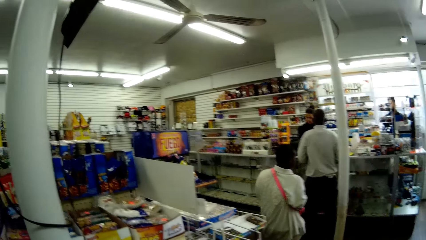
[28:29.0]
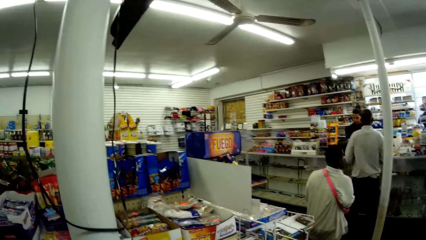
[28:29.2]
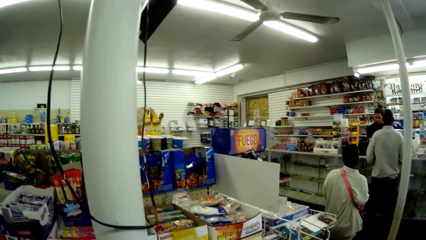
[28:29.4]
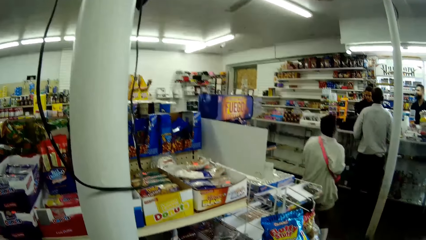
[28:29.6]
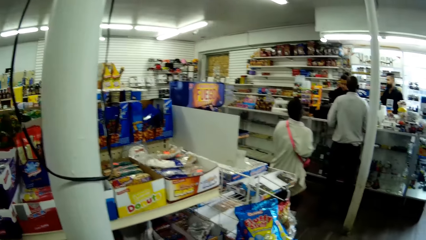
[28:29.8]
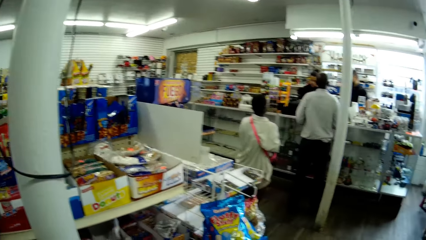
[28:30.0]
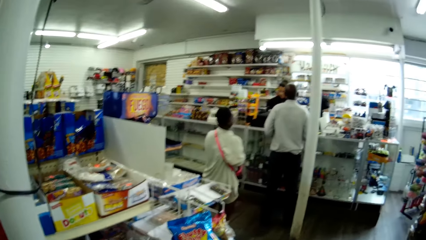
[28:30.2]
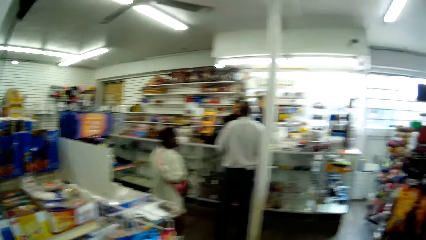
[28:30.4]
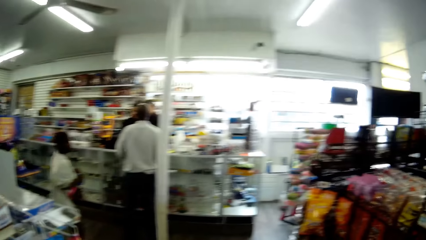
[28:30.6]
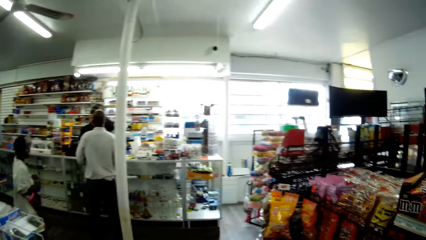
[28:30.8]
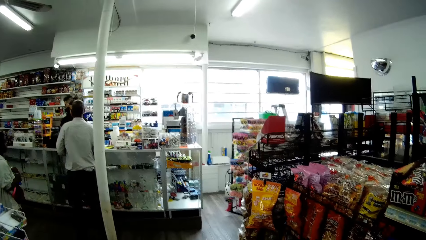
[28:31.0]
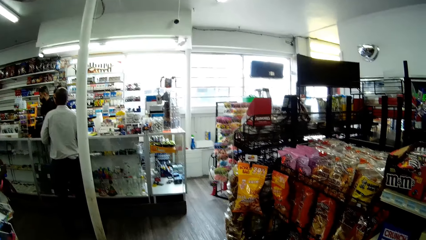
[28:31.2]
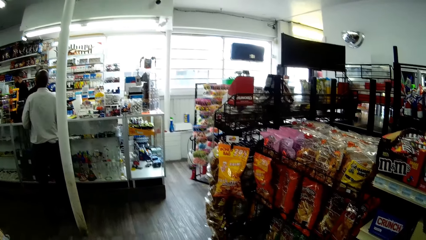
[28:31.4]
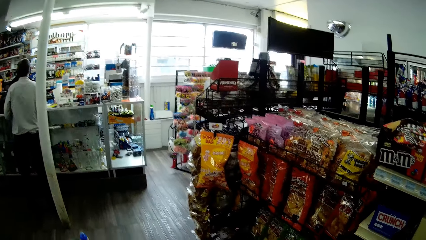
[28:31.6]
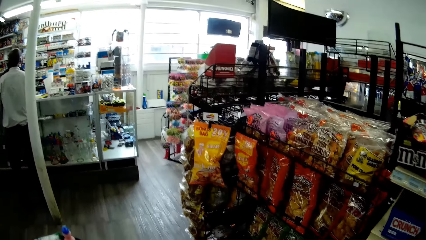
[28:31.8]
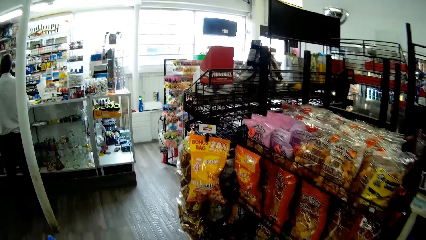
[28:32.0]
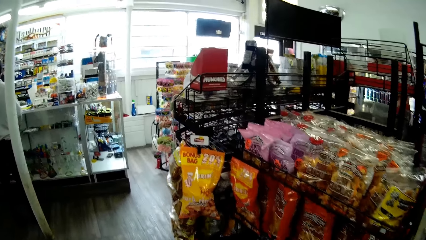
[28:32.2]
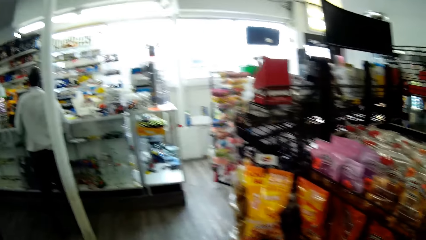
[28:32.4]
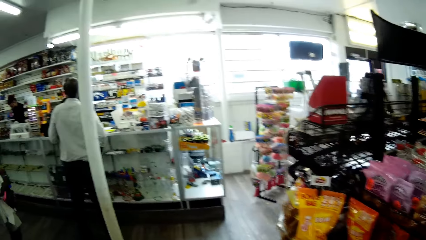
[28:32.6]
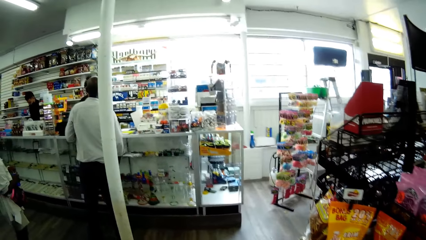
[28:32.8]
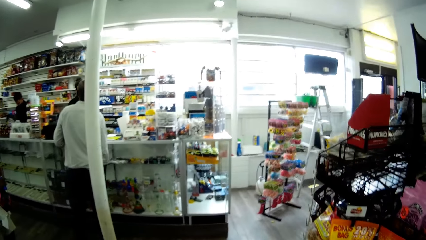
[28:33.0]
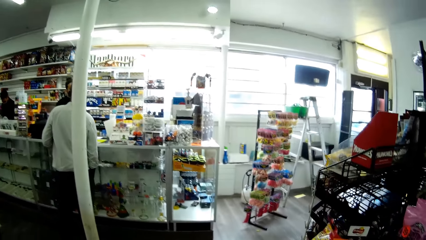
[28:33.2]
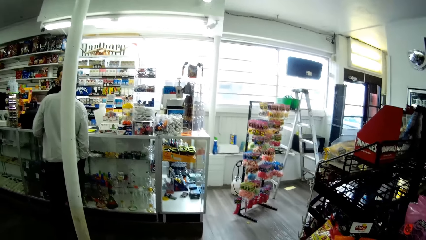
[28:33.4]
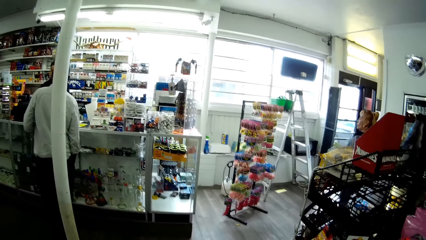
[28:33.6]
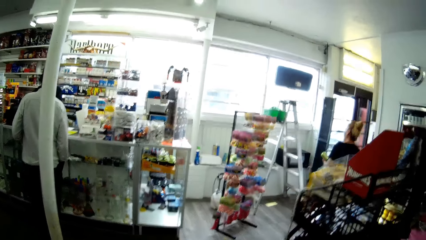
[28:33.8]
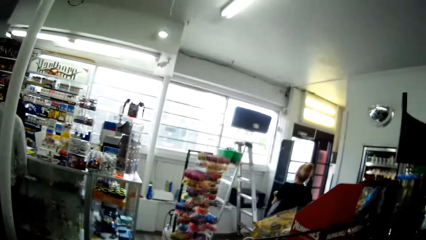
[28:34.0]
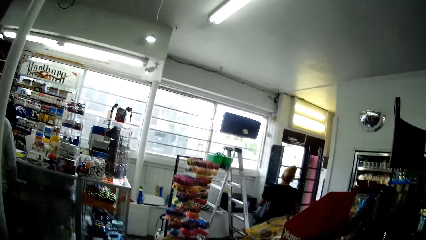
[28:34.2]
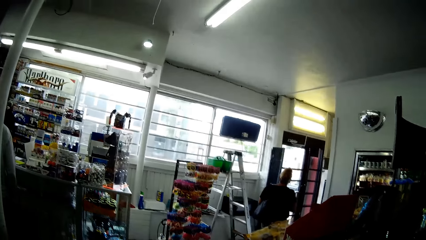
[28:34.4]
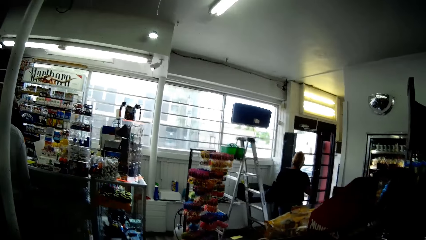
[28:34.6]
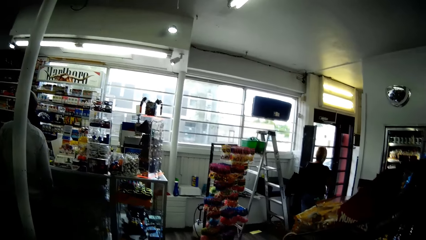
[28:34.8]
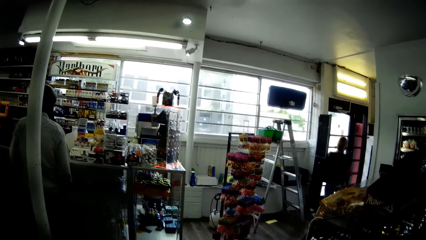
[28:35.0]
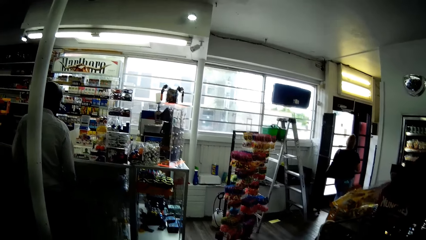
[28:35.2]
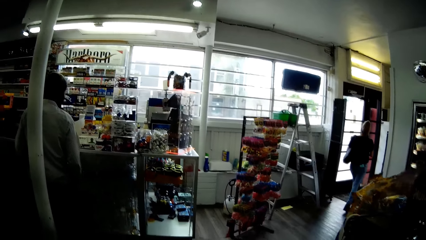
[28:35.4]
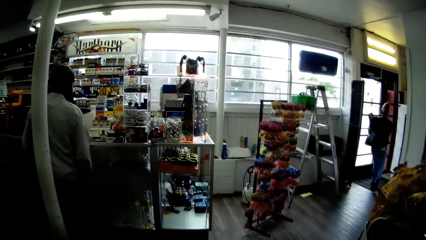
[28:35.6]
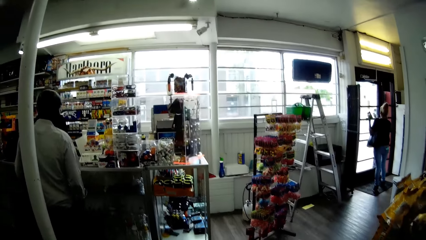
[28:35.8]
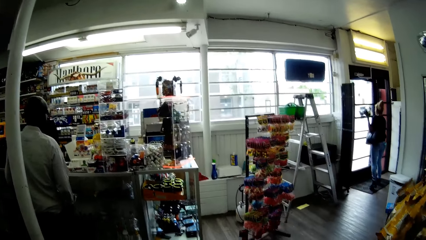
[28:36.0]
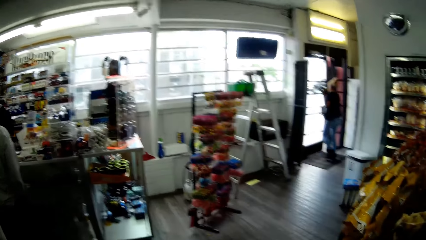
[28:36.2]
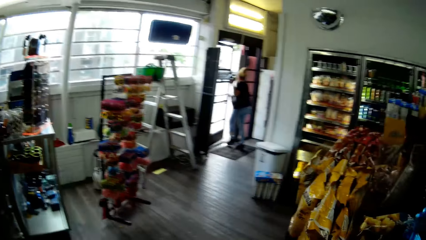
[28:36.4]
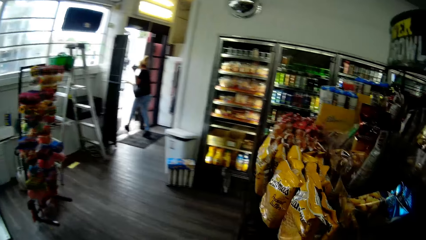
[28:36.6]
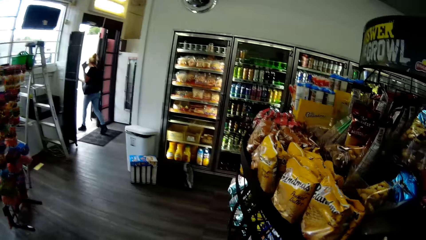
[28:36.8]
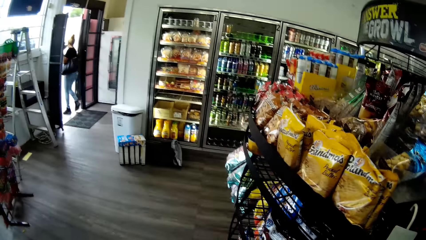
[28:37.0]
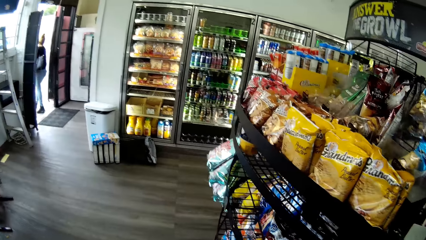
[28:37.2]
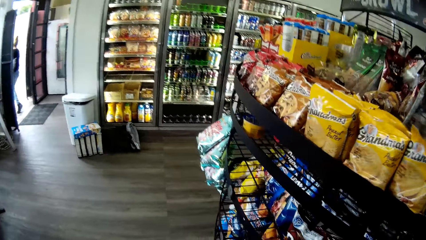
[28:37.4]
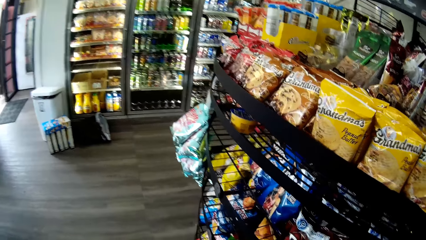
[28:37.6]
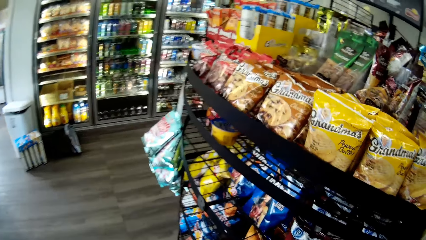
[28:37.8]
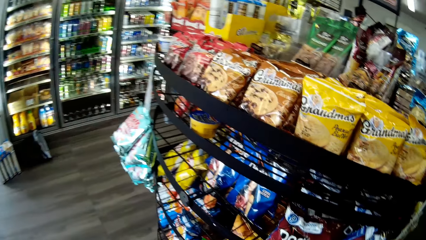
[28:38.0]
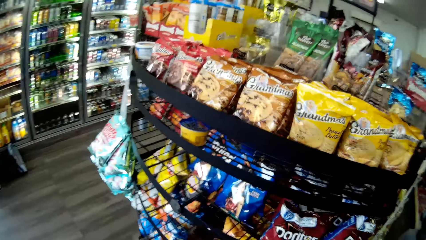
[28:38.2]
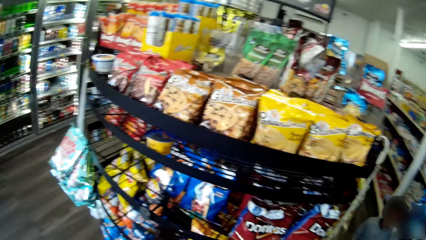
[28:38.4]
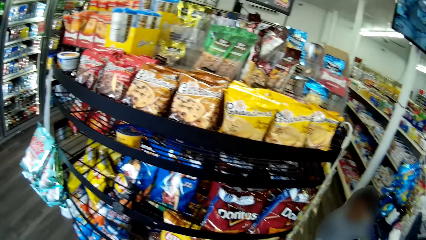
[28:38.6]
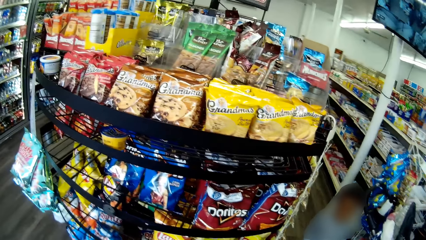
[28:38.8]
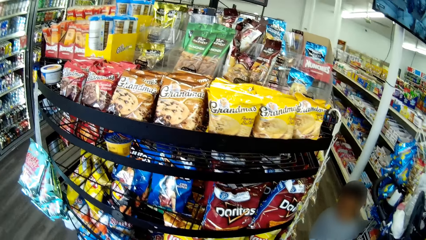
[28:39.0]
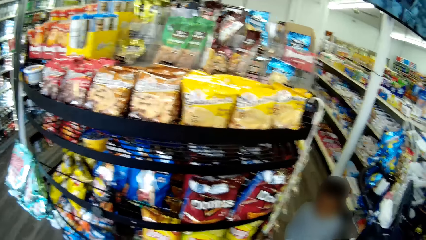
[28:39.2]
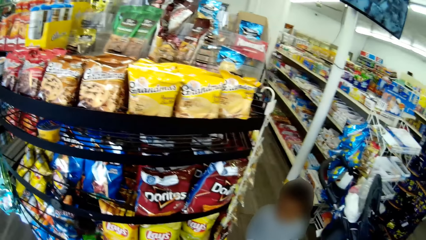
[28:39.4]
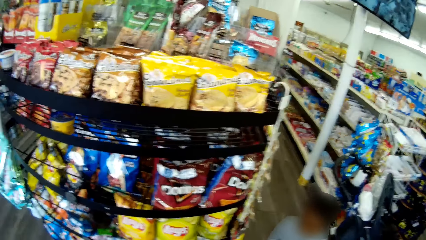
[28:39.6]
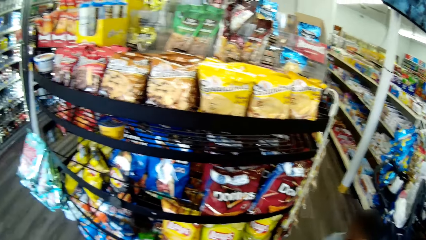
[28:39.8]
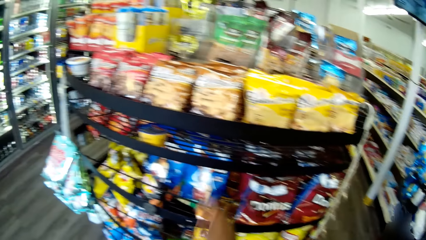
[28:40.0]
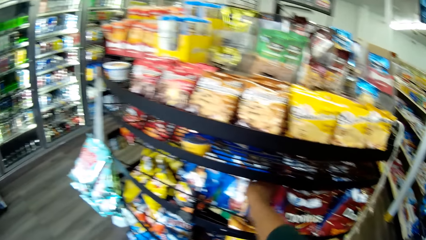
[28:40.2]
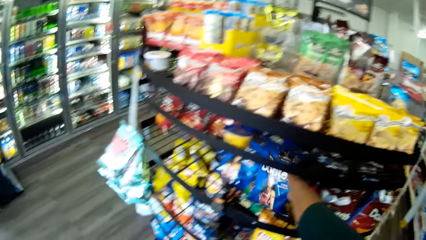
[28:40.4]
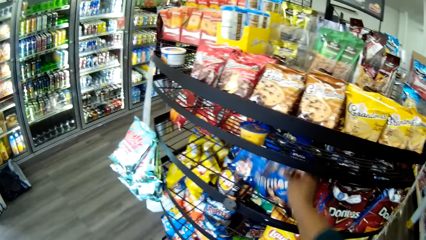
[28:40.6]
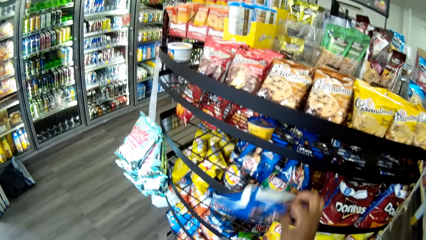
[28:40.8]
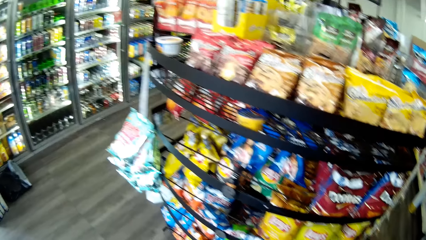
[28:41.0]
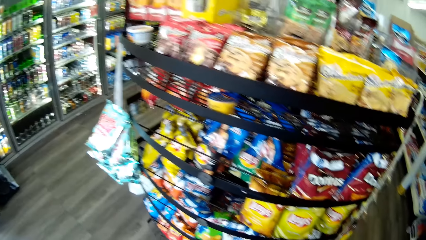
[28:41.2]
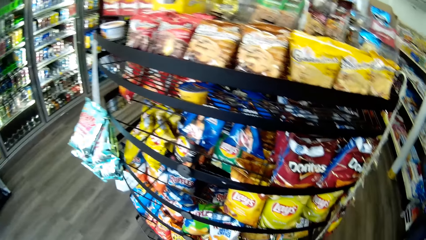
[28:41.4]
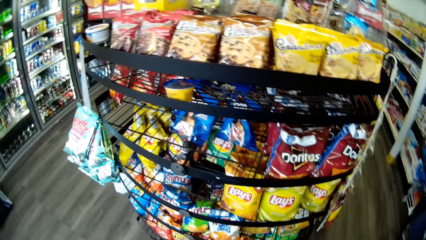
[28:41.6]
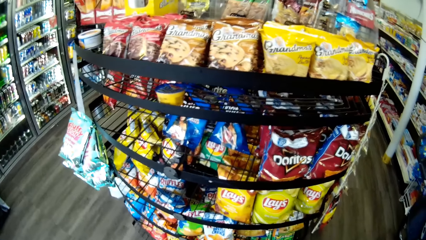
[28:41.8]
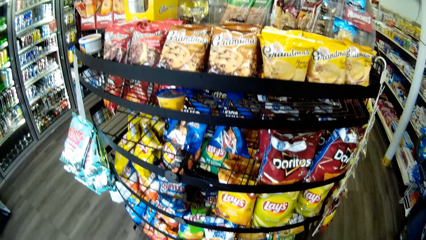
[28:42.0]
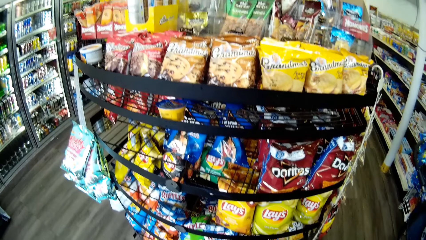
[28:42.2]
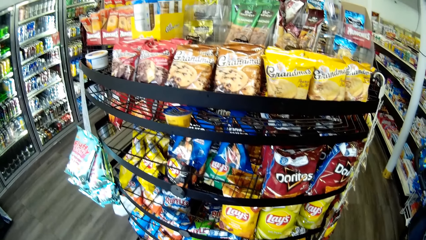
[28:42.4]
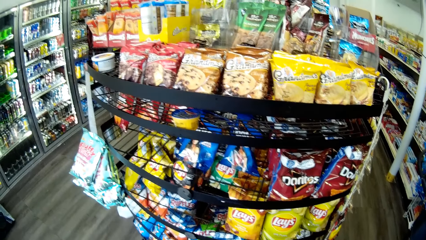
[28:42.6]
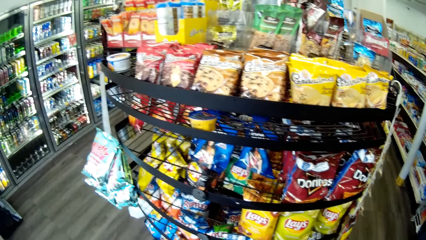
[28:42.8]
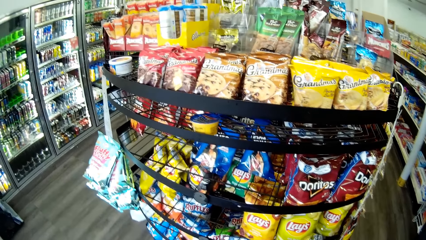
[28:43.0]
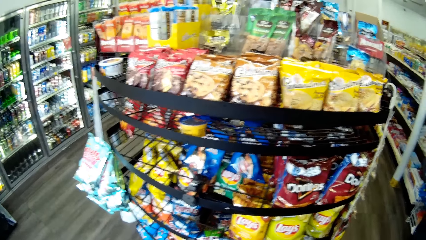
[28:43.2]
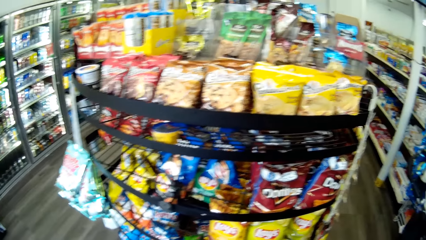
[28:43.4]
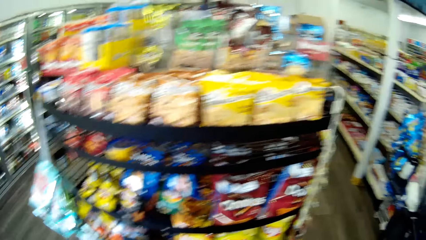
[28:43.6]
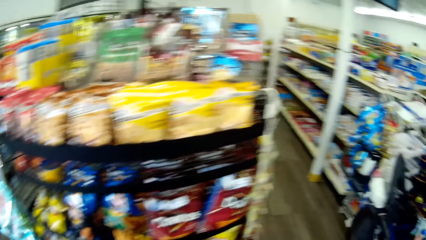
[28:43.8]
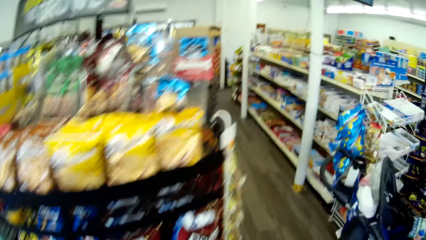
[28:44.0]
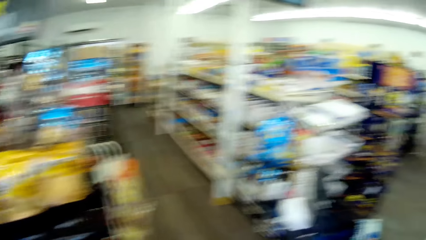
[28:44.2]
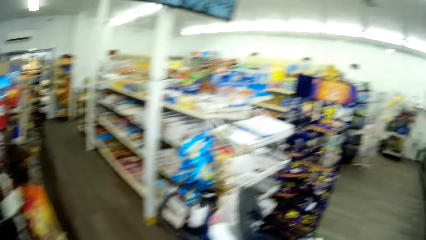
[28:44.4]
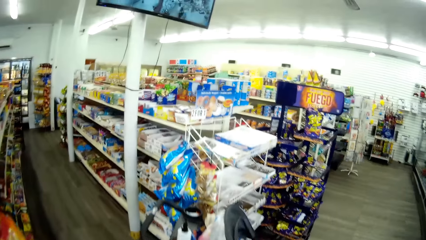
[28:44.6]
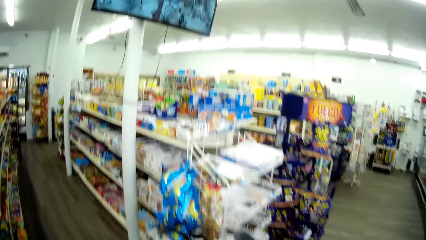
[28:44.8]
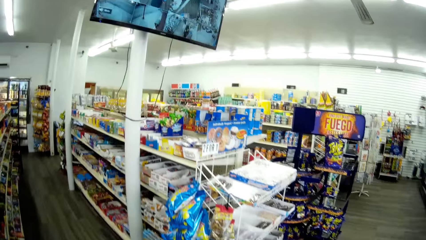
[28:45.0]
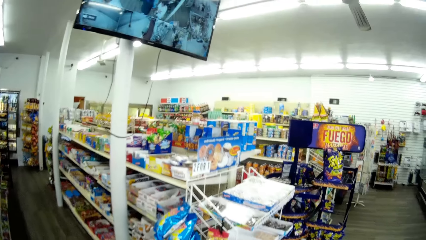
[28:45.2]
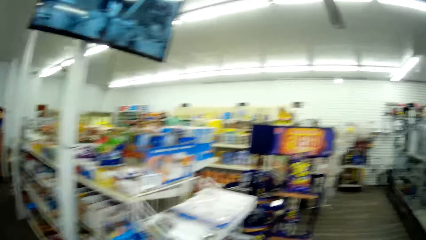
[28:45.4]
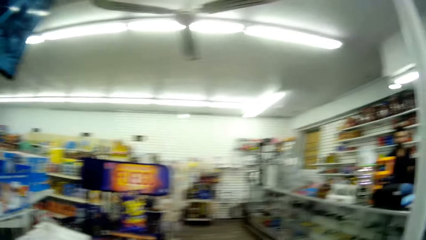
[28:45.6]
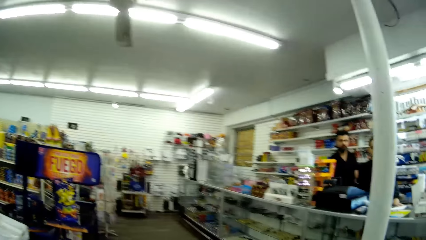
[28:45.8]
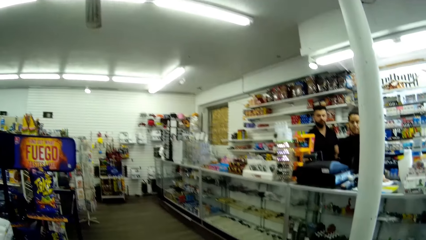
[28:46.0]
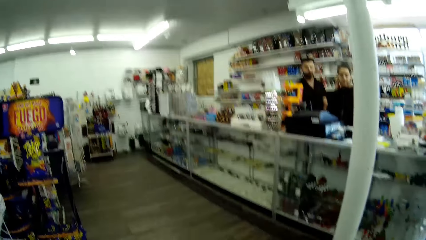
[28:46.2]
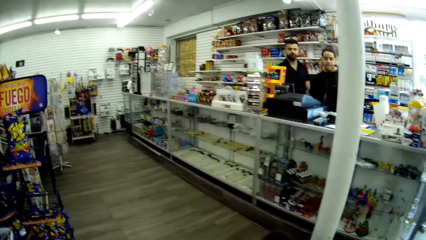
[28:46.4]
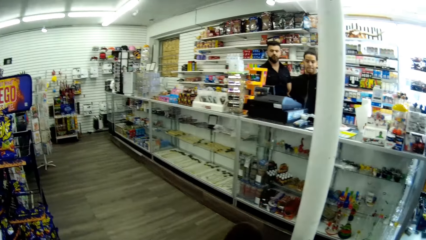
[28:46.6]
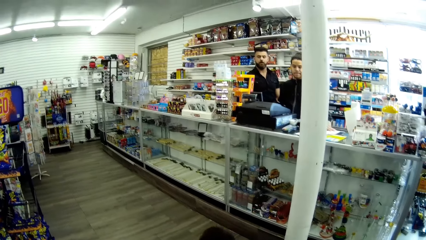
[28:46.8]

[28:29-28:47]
A woman walks out of the mall through a door. The camera wearer picks up a sachet from a shelf with her right hand. She walks around.
